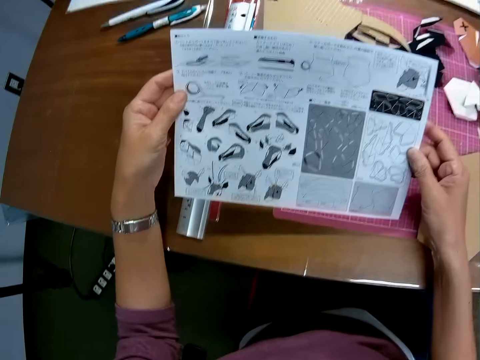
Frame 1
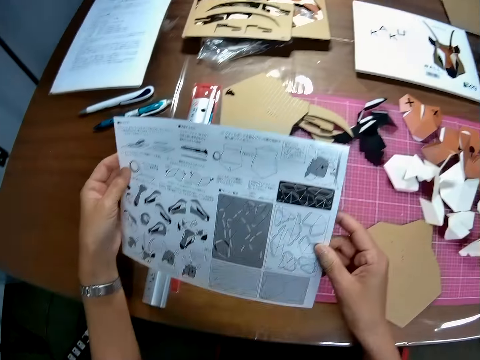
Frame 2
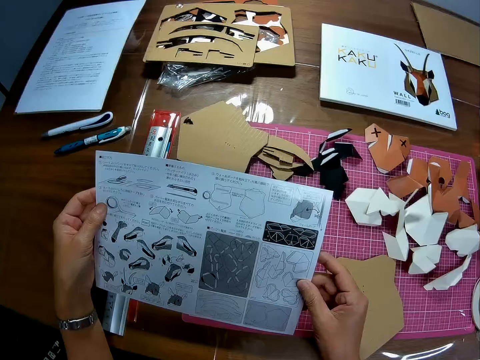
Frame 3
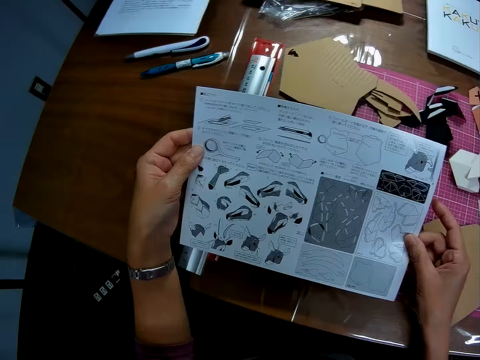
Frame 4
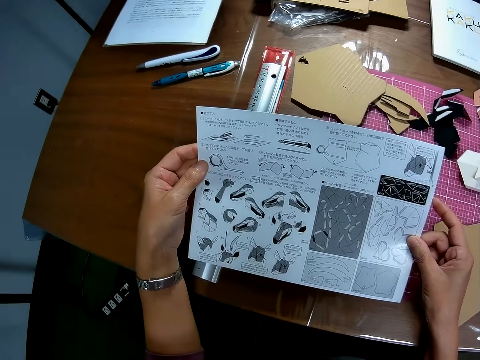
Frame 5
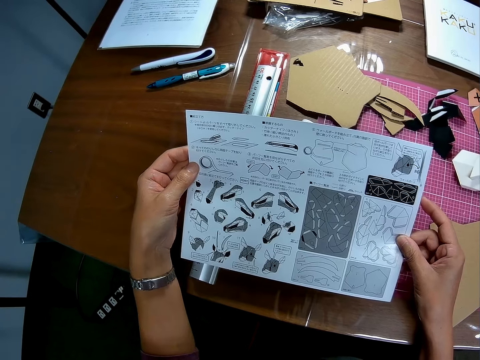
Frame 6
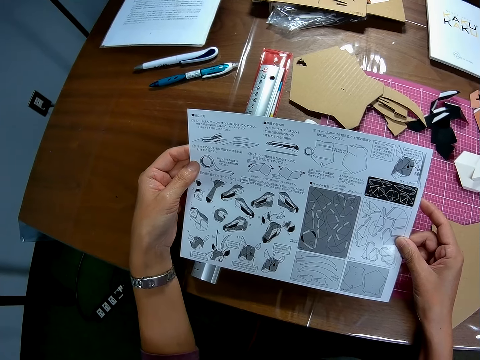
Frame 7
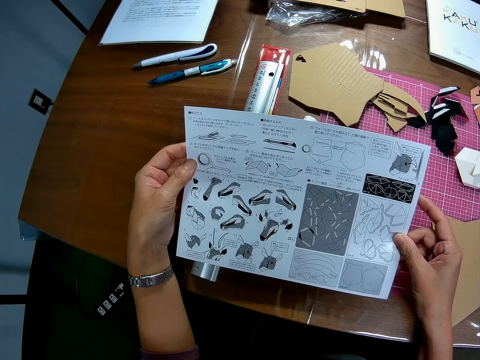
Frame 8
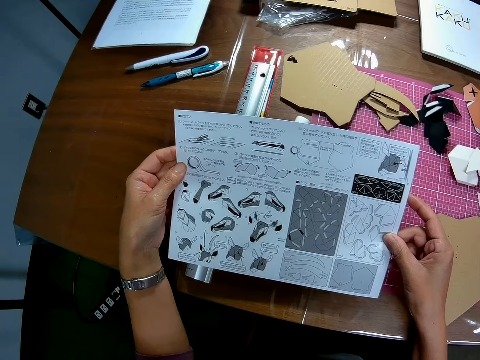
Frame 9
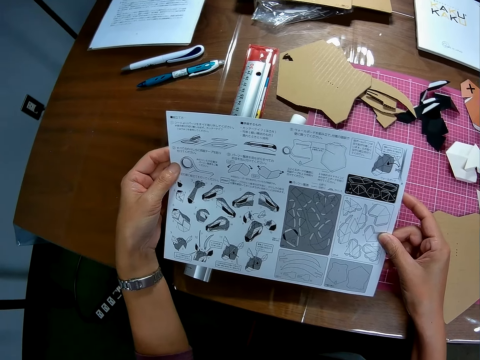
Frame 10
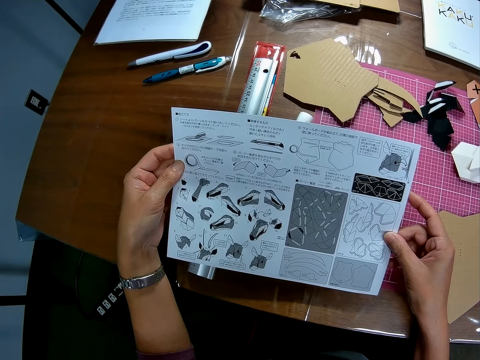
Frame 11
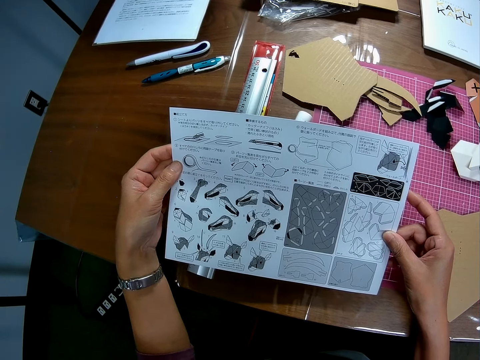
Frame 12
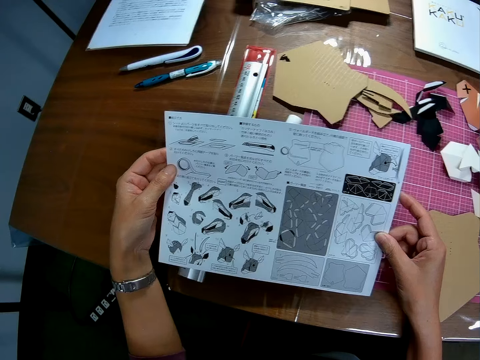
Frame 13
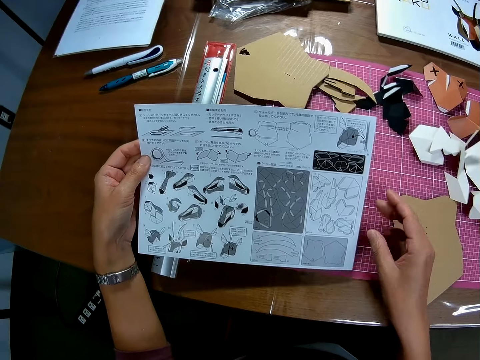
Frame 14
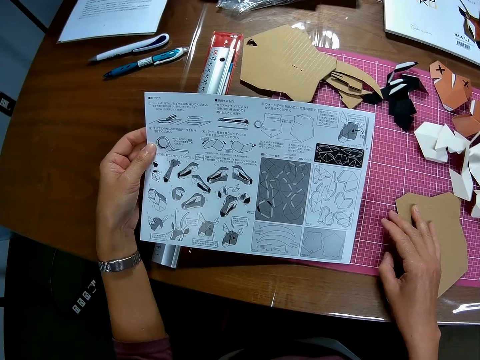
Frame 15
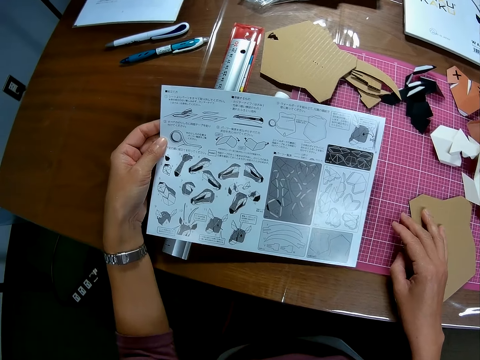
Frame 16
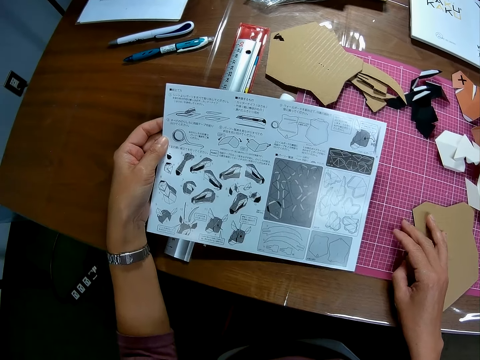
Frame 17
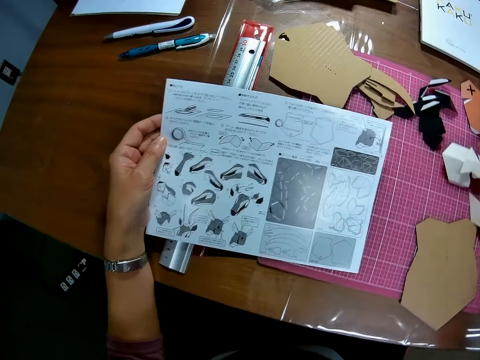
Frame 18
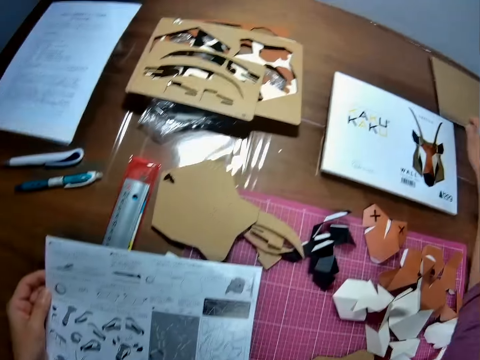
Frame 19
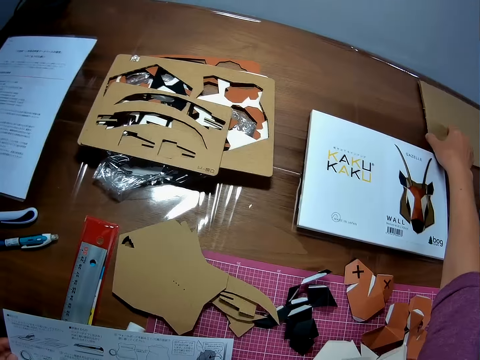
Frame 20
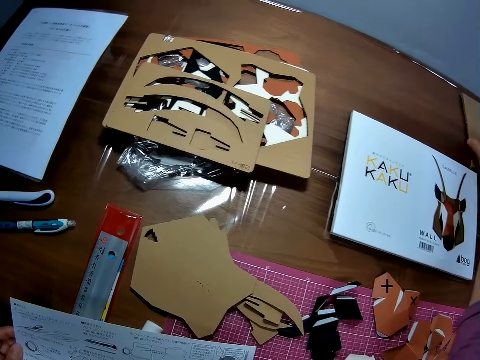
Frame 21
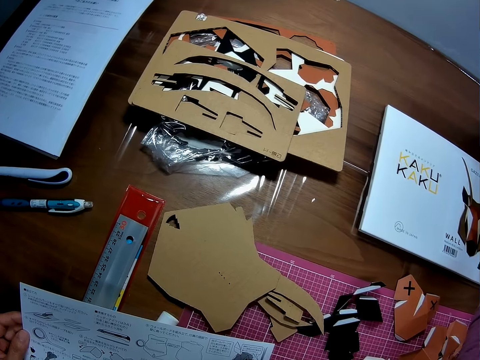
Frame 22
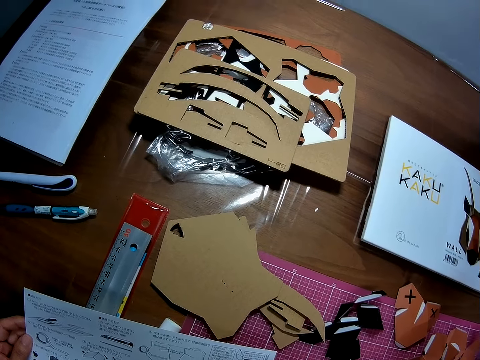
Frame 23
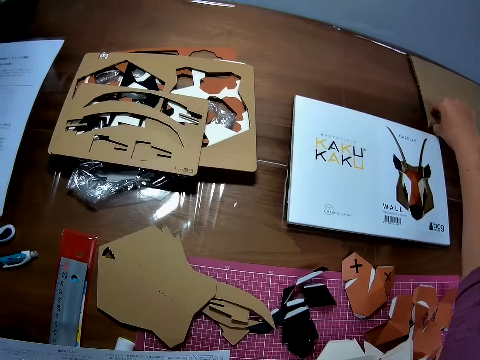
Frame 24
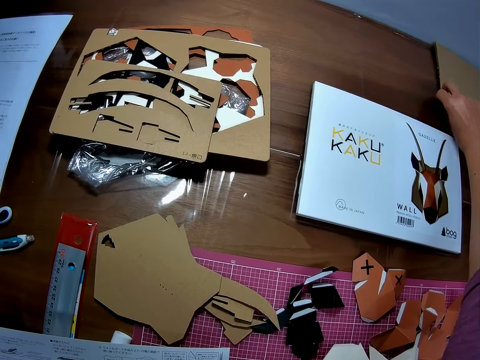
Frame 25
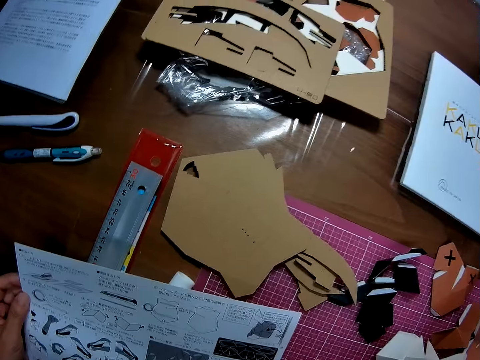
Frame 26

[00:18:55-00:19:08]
The camera wearer holds the instruction manual with both hands. He removes his right hand from the instruction manual. He places his right hand on the puzzle piece on the table. He picks up a paper board on the table with his right hand.

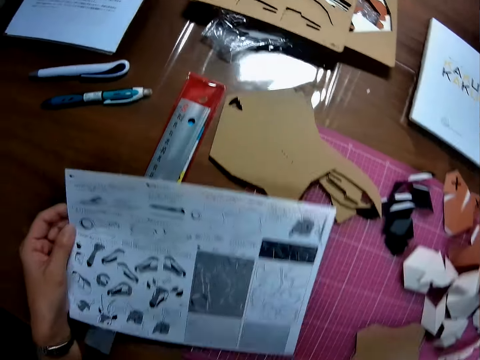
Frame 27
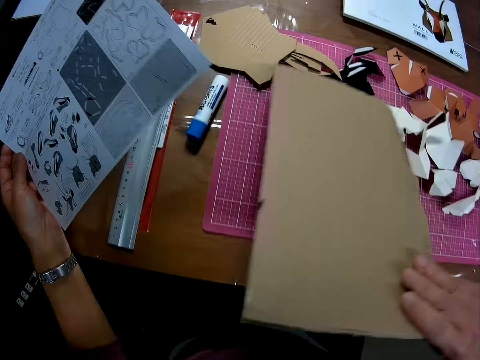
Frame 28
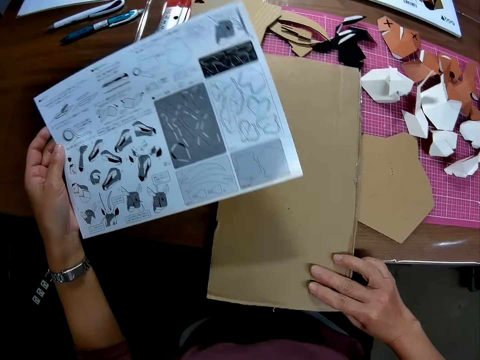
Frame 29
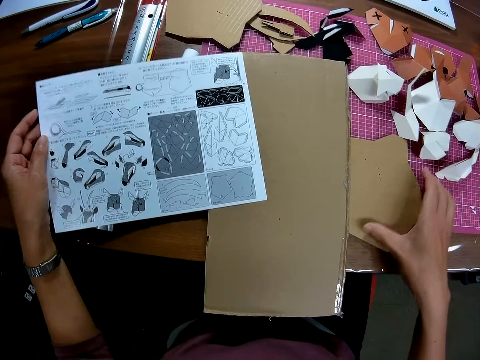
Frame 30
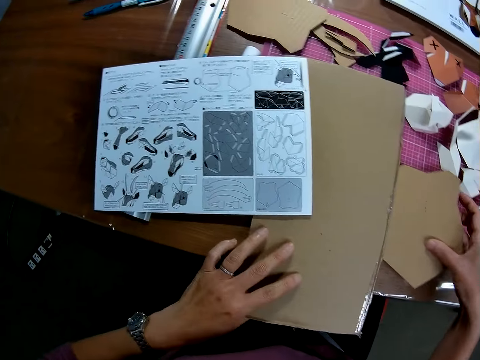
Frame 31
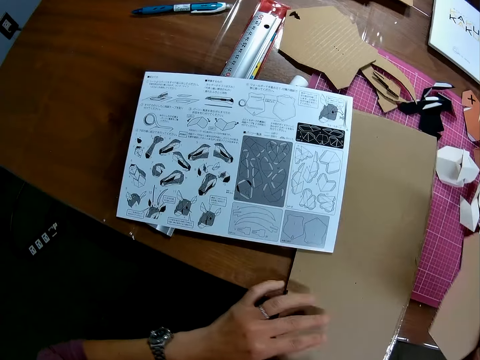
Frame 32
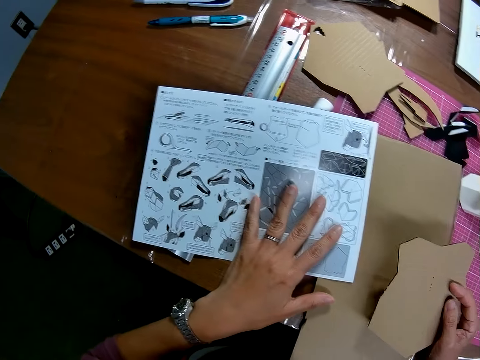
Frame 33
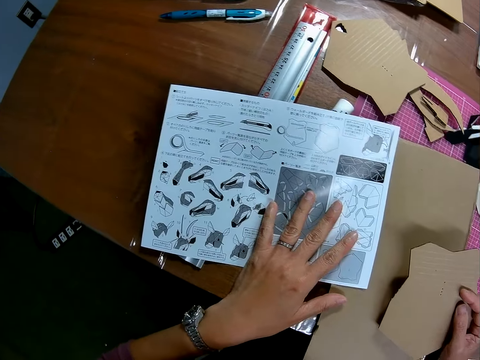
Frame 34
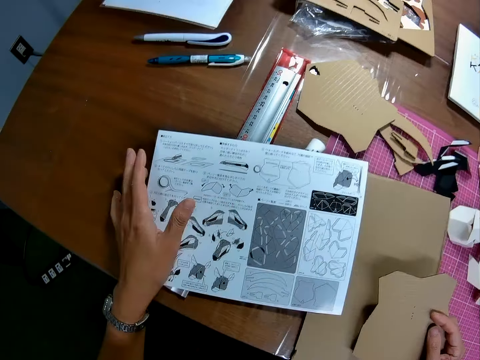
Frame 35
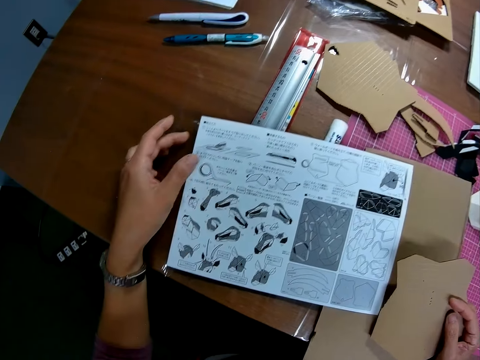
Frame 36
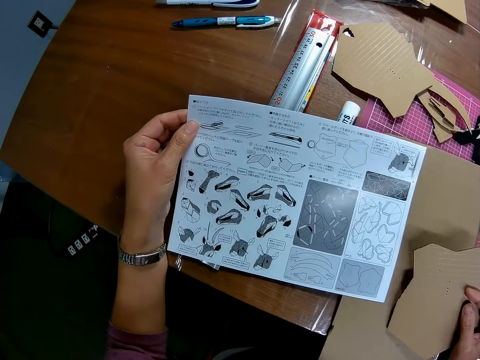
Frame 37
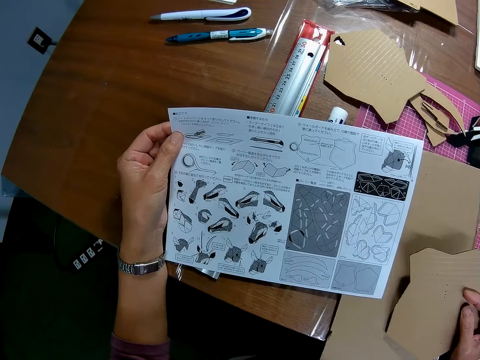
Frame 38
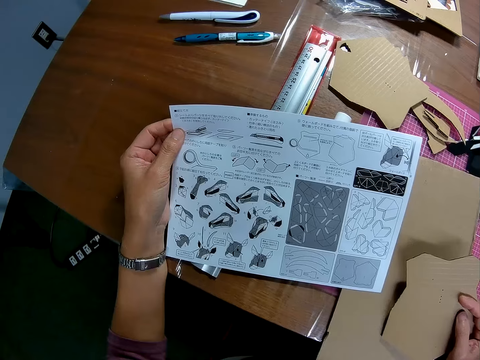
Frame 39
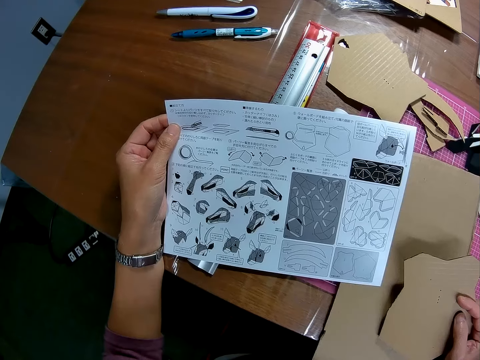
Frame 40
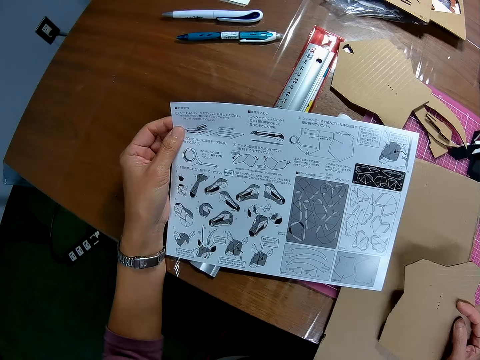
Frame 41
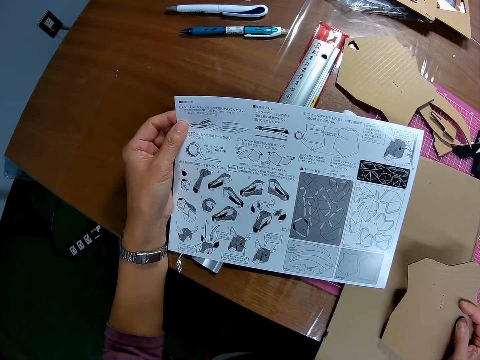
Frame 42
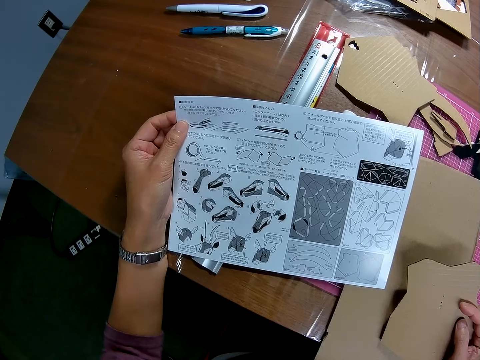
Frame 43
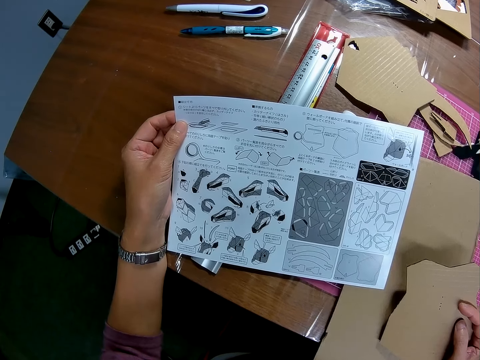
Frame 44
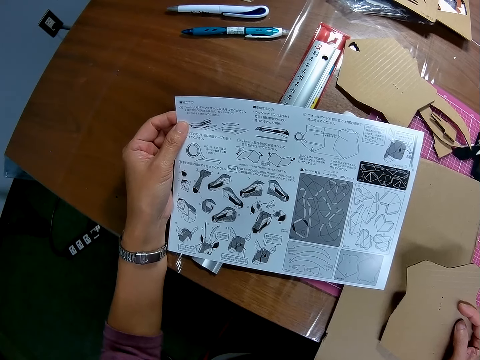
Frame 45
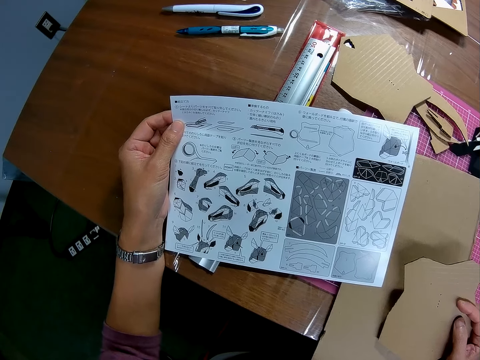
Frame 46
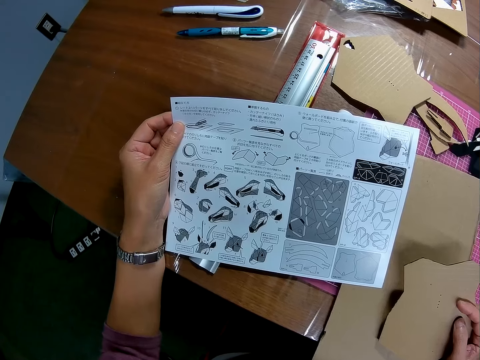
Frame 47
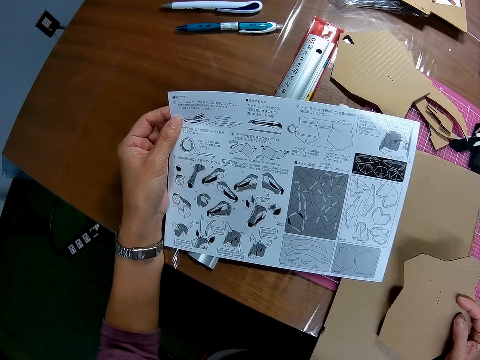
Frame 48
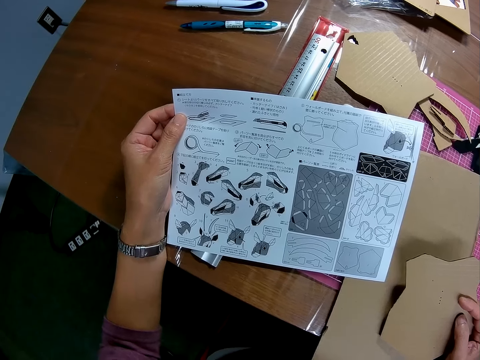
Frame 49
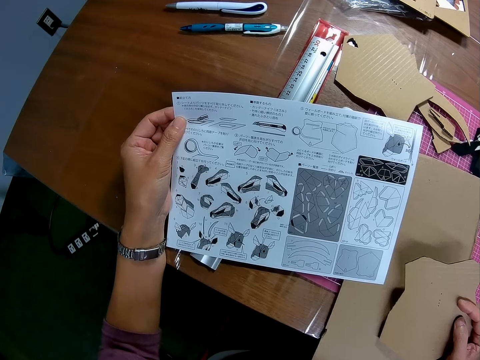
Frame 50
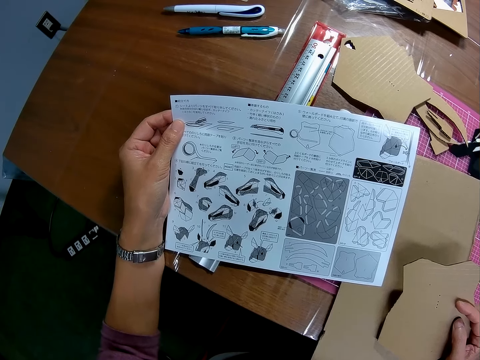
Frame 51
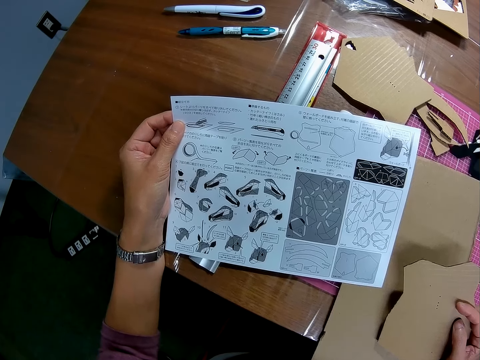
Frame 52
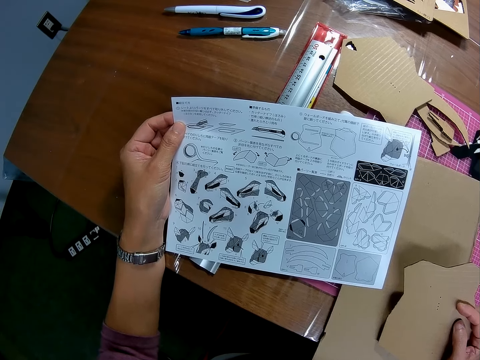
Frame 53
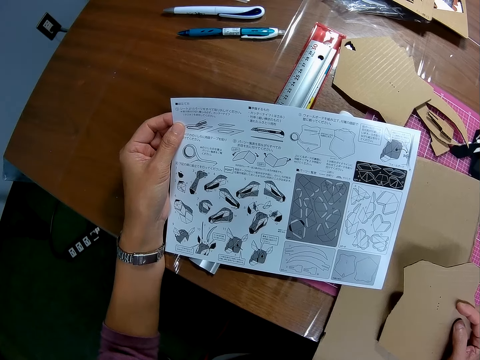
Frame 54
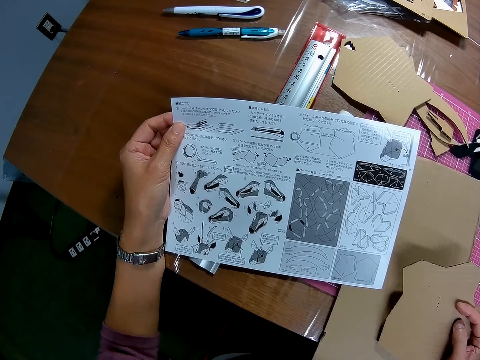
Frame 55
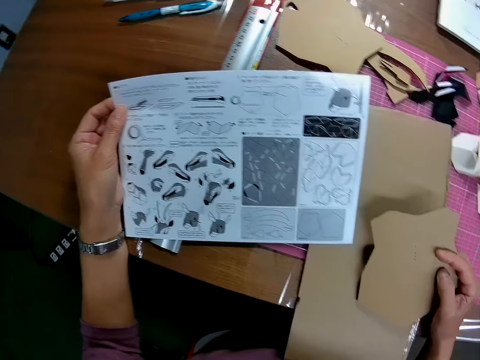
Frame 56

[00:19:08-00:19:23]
The camera wearer drops the paper board on the puzzle piece on the table. He drops the instruction manual or architectural craft manual on the table with his left hand. He picks up the puzzle piece under the paper board on the table. He adjusts the paper board with his left hand. He places his left hand on the instruction manual. He holds the architectural craft manual with the left hand. He picks up the instruction manual with his left hand. He views the architectural craft manual.
